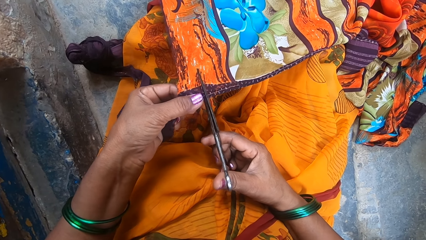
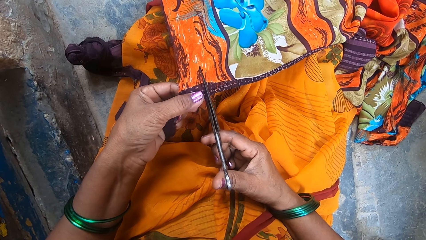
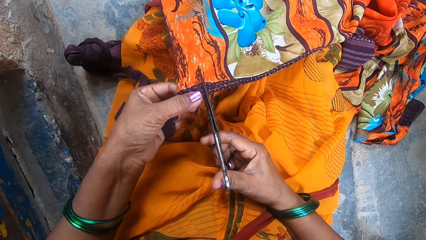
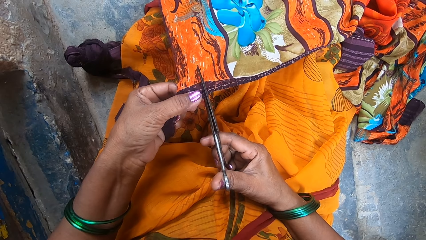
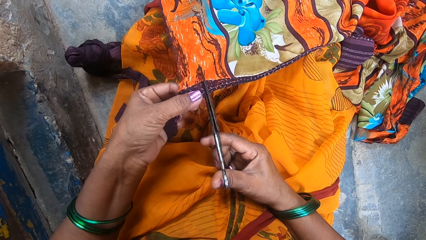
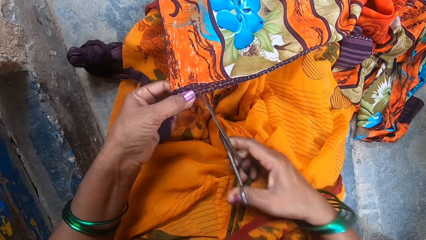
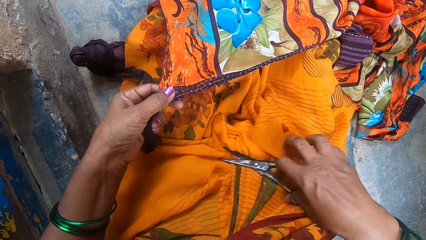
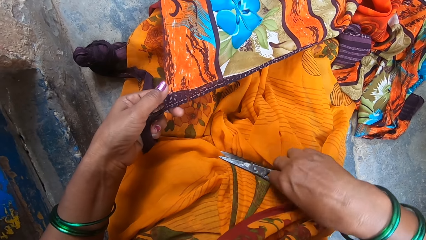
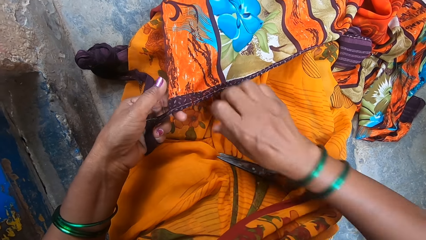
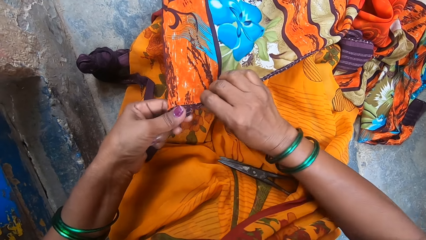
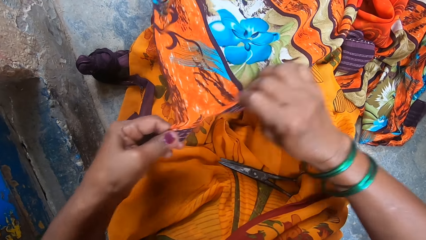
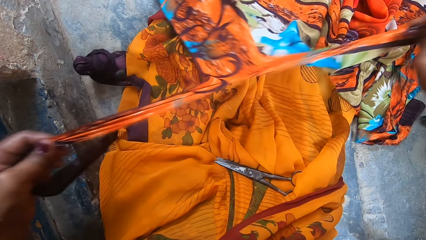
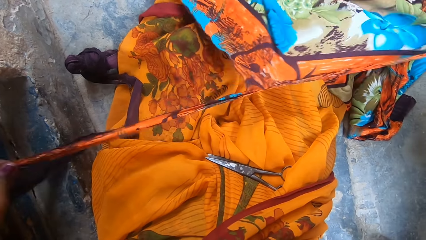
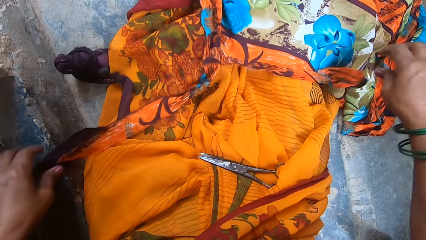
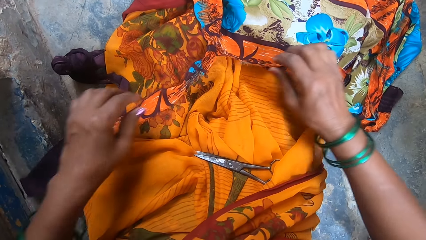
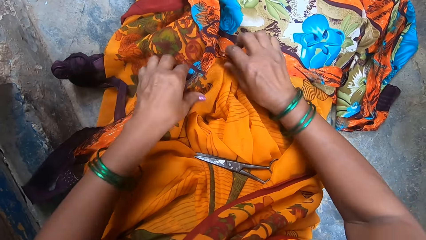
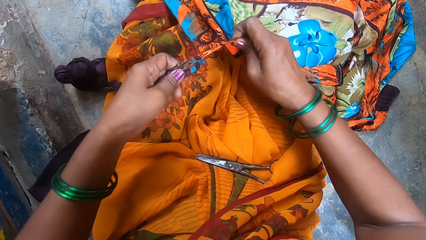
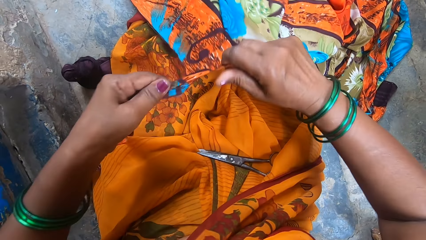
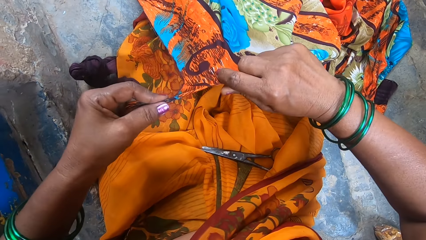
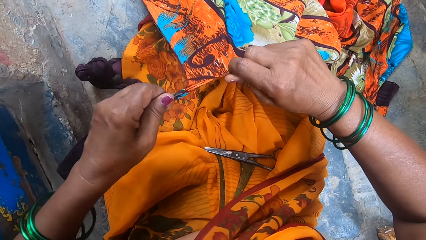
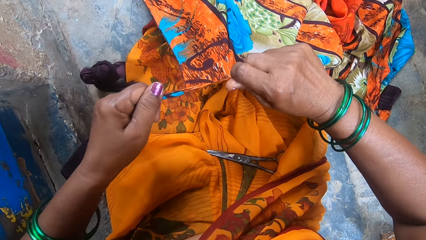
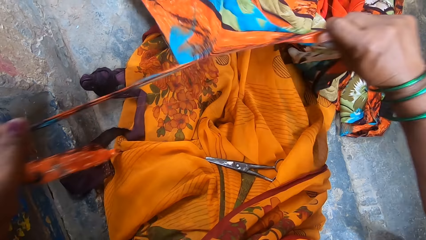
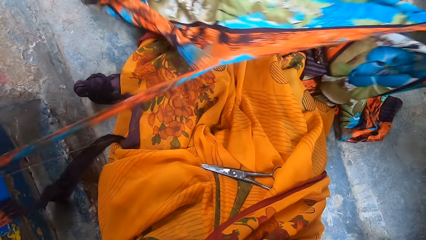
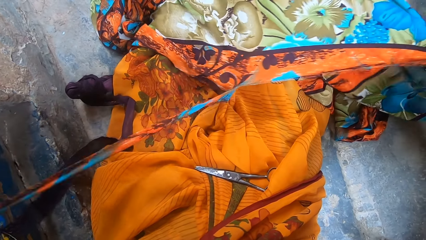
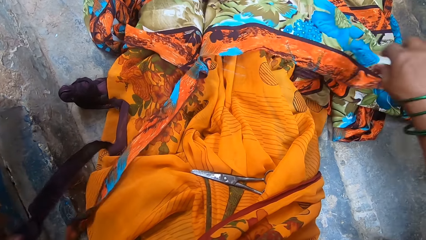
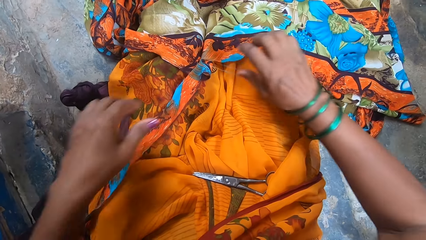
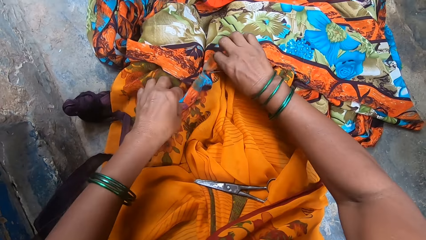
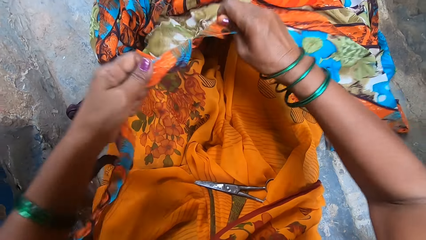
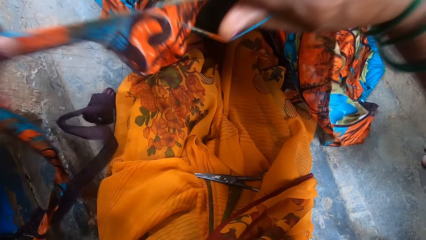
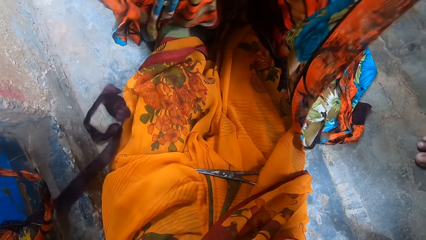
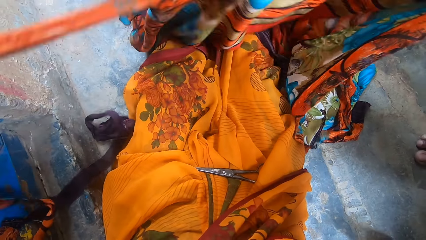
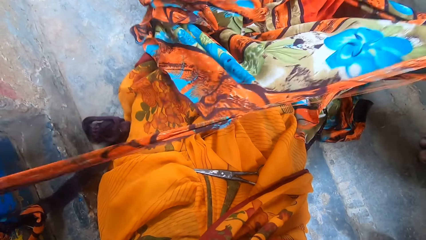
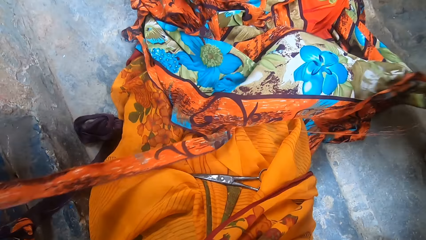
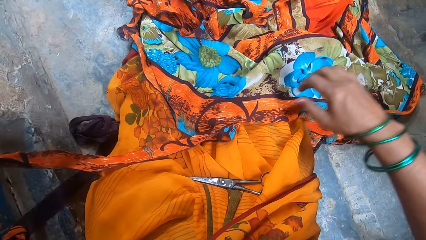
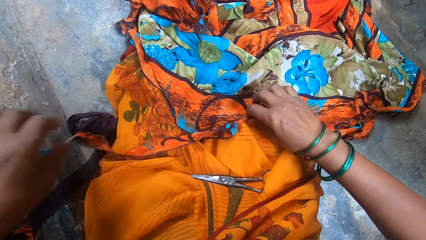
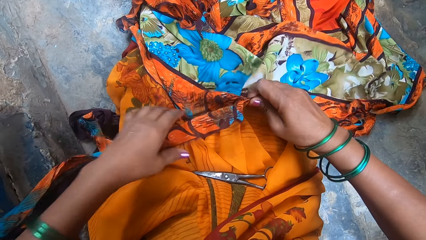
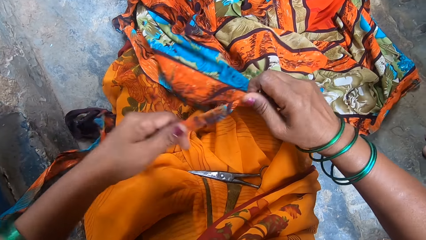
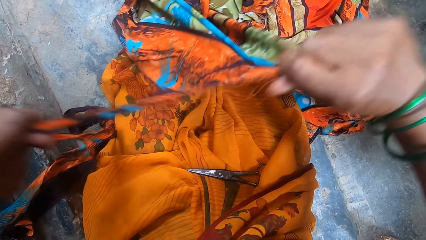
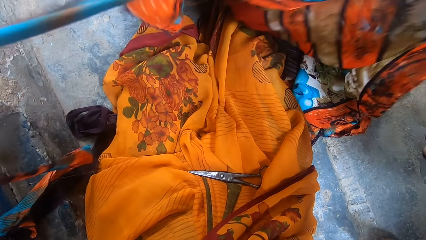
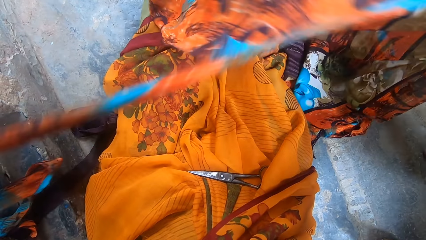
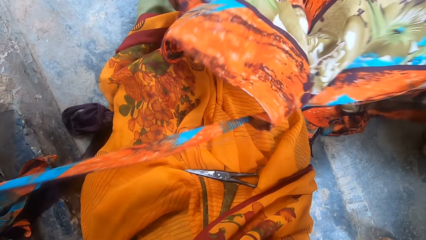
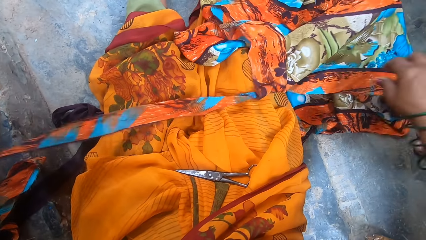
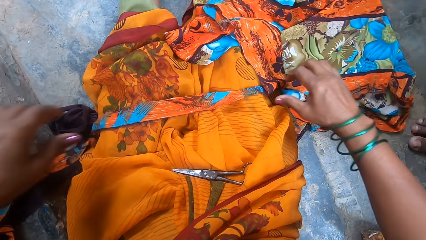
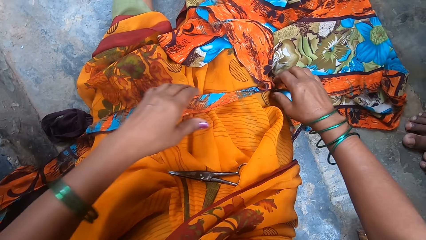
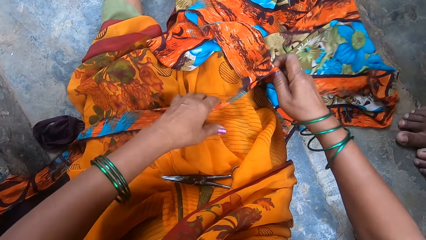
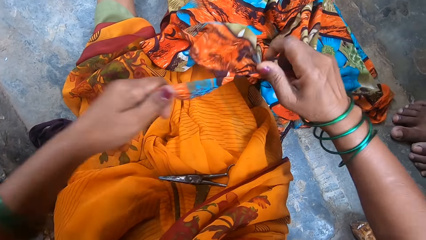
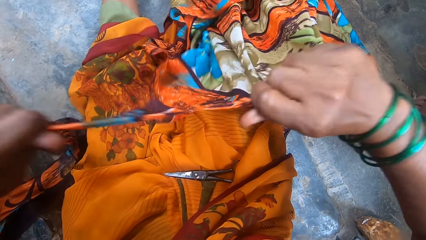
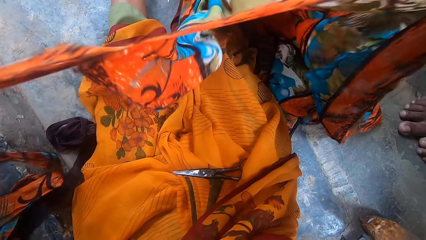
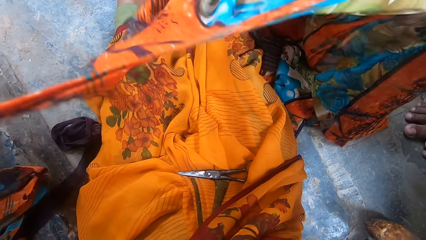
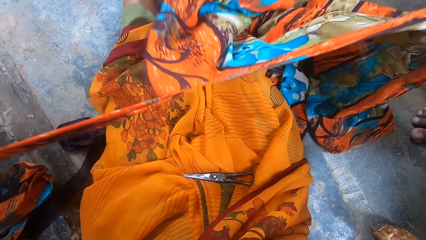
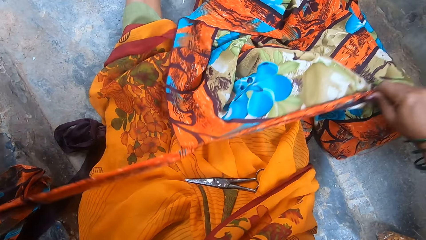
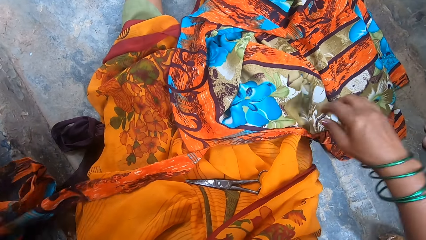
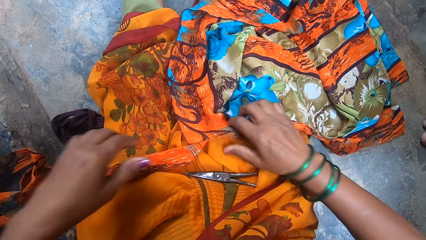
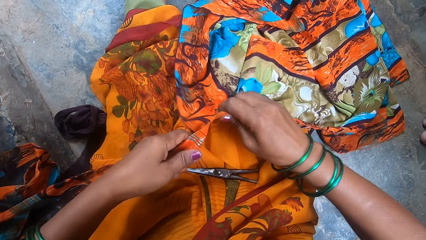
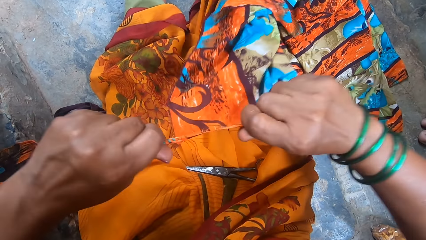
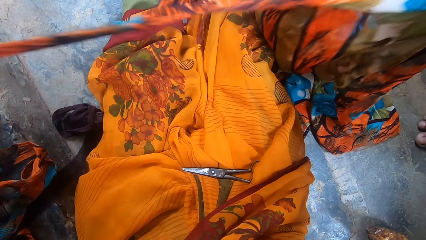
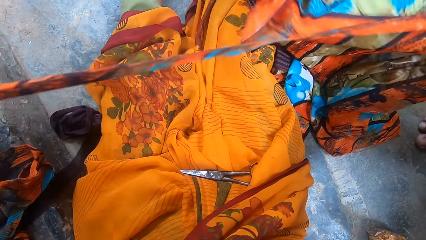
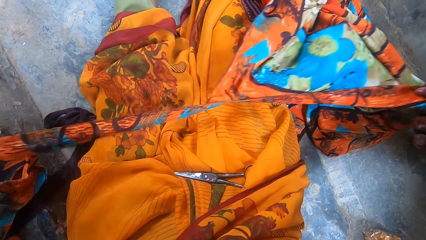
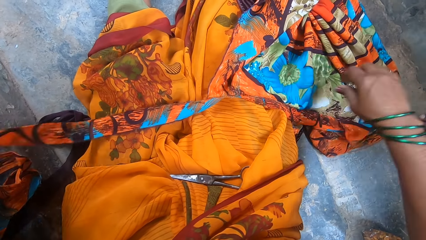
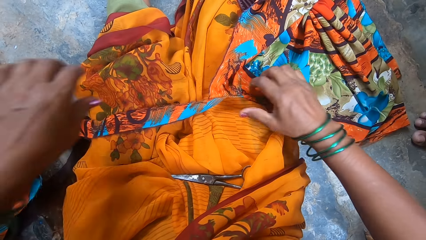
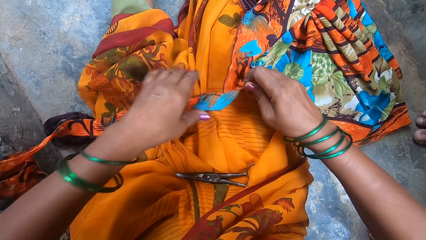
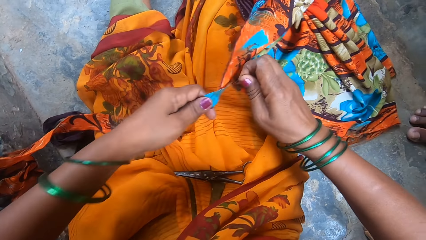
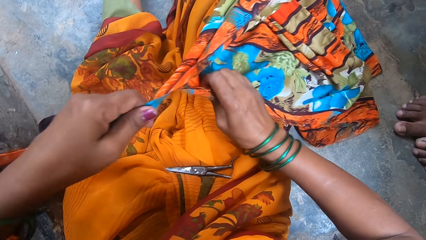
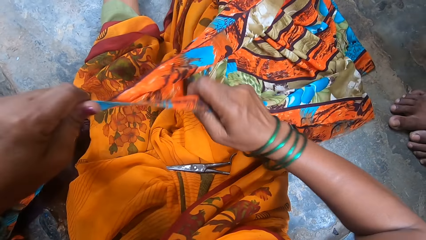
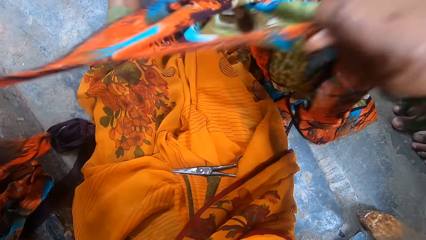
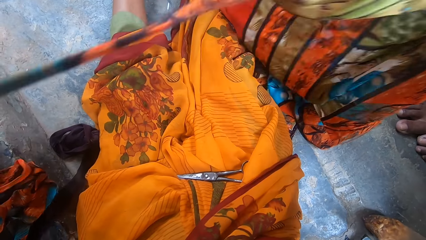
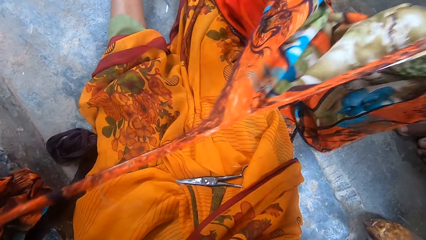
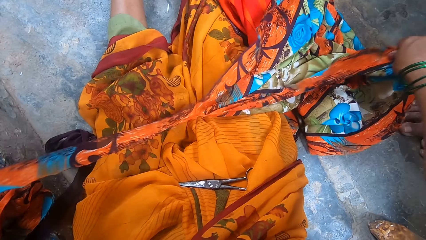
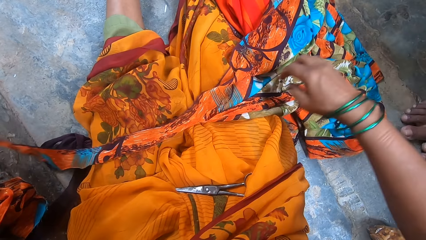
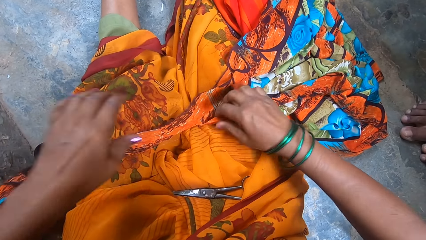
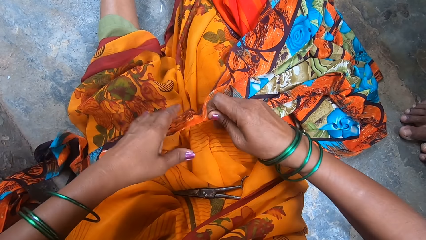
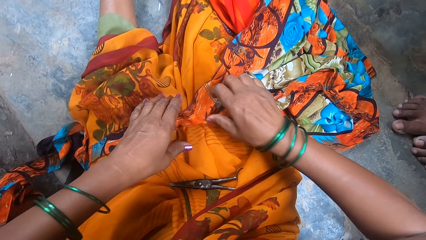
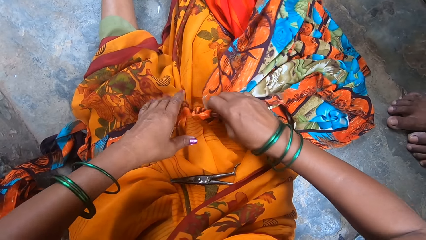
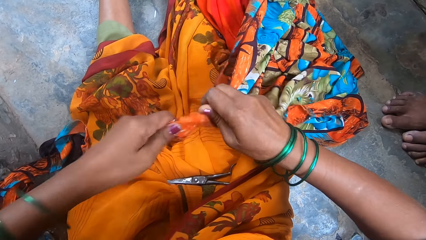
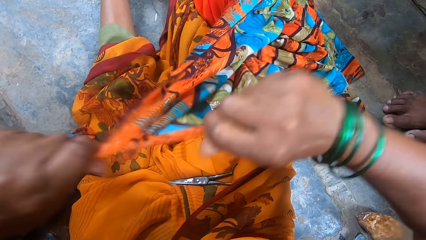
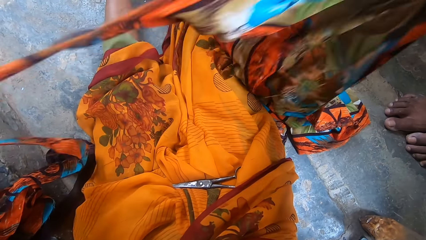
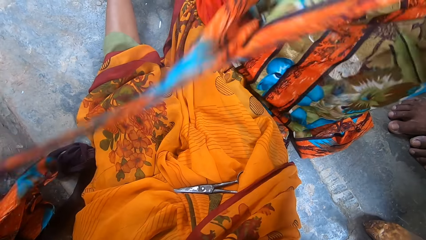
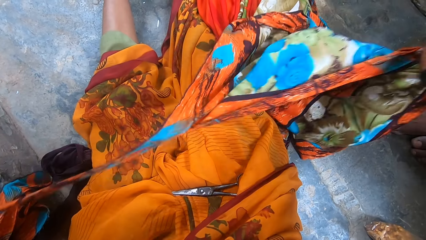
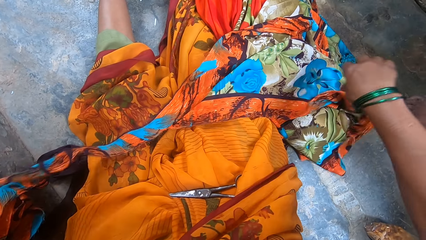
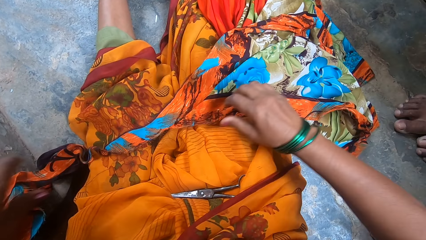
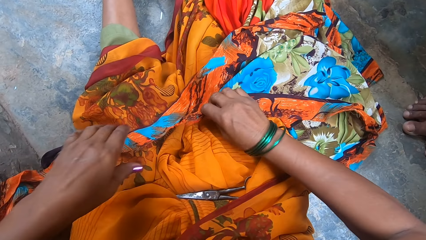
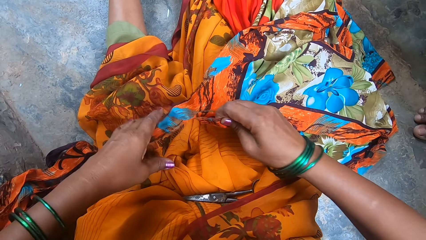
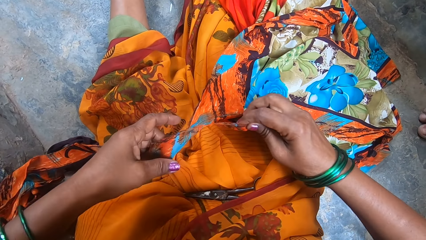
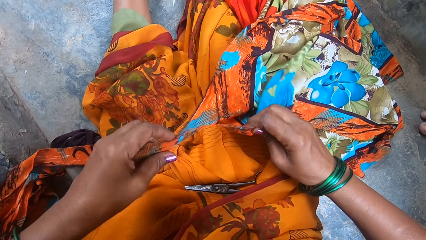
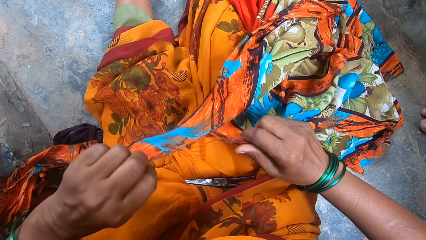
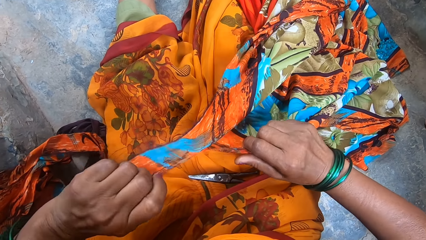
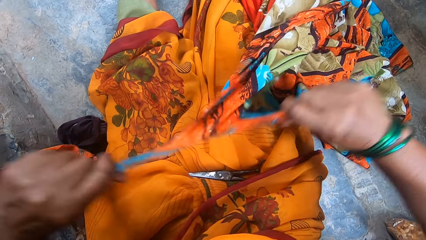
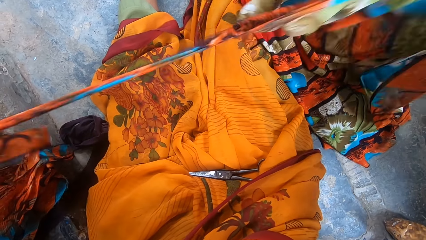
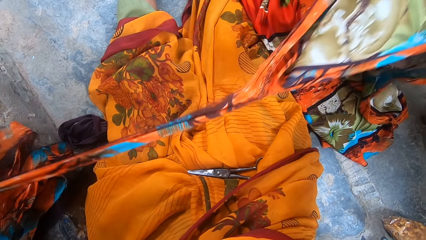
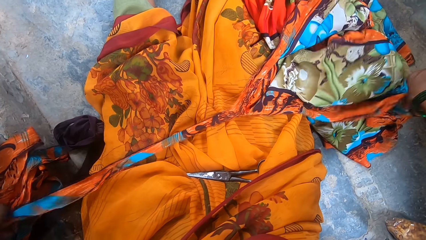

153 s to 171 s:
The camera wearer puts the scissors on the lap. They hold the cloth with both hands. They tear the cloth with the hands. They put the cloth on the lap. They pick up the cloth. They tear the cloth with the hands. They put the cloth on the lap. They pick up the cloth. They tear the cloth with the hands. They put the cloth on the lap. They pick up the cloth. They tear the cloth with the hands. They put the cloth on the lap. They pick up the cloth. They tear the cloth with the hands. They put the cloth on the lap. They pick up the cloth. They tear the cloth with the hands. They put the cloth on the lap. They pick up the cloth. They tear the cloth with the hands. They put the cloth on the lap. They put the cloth on the lap again. They pick up the cloth. They tear the cloth with the hands. They put the cloth on the lap. They pick up the cloth. They tear the cloth with the hands.
